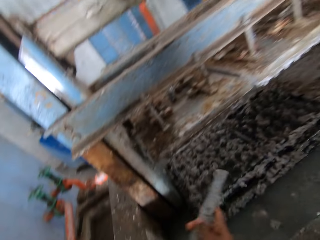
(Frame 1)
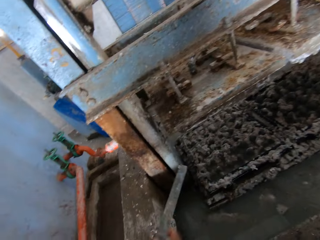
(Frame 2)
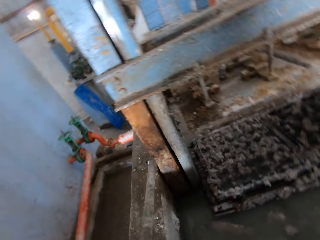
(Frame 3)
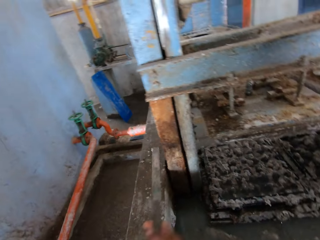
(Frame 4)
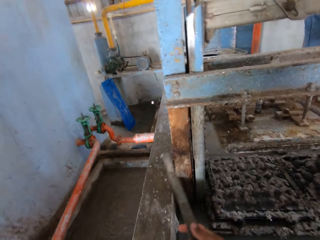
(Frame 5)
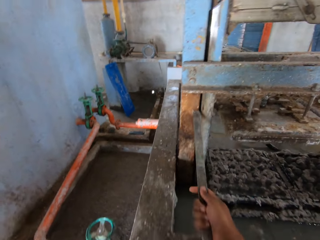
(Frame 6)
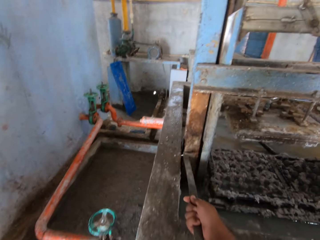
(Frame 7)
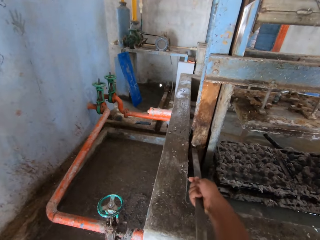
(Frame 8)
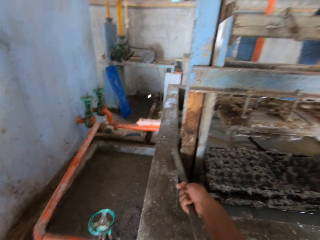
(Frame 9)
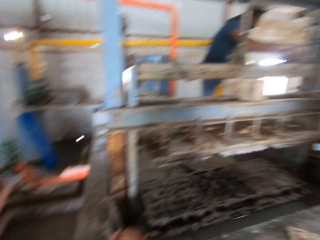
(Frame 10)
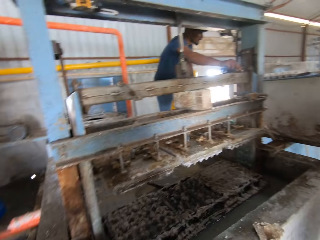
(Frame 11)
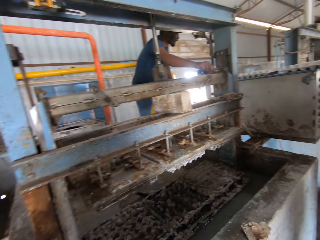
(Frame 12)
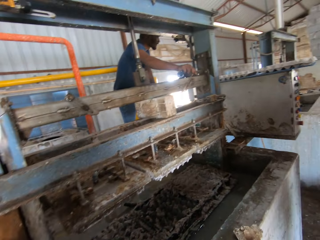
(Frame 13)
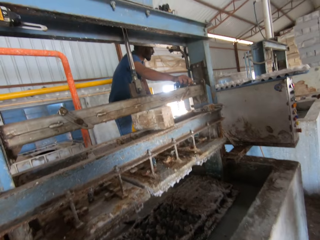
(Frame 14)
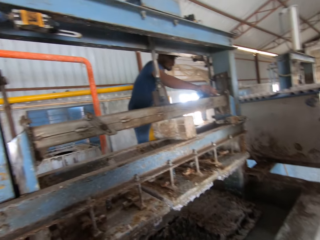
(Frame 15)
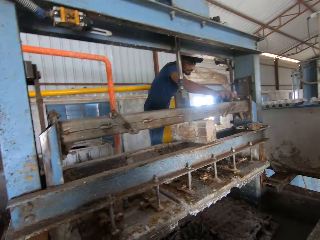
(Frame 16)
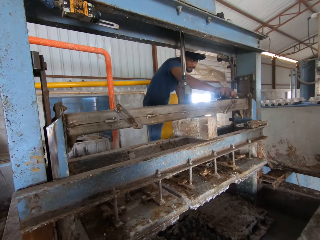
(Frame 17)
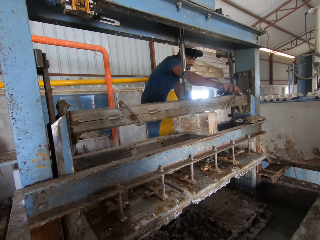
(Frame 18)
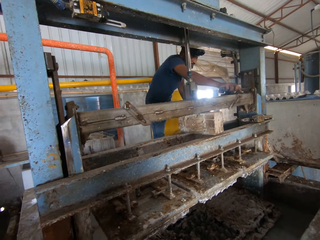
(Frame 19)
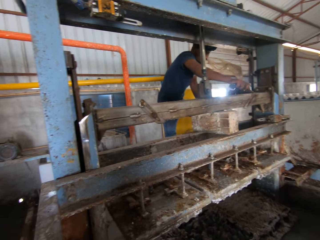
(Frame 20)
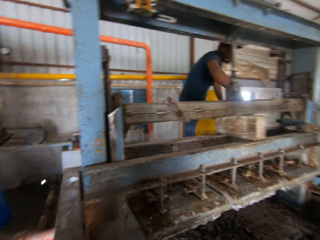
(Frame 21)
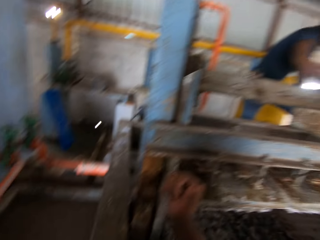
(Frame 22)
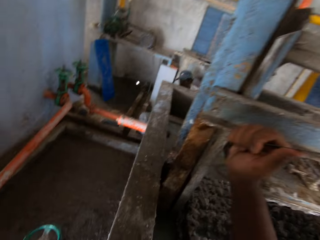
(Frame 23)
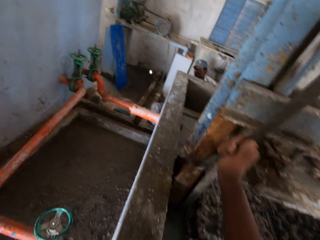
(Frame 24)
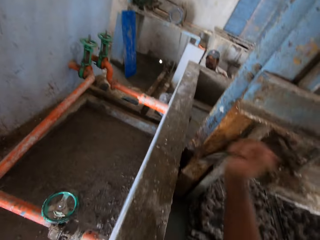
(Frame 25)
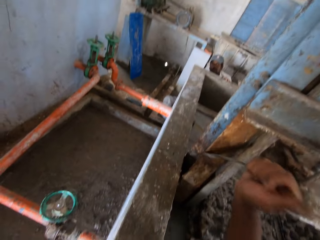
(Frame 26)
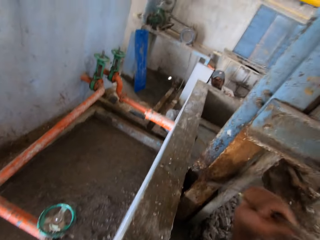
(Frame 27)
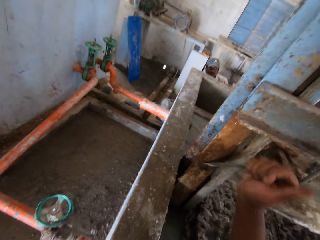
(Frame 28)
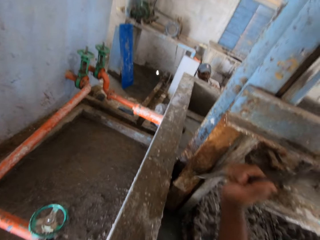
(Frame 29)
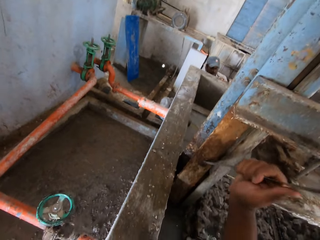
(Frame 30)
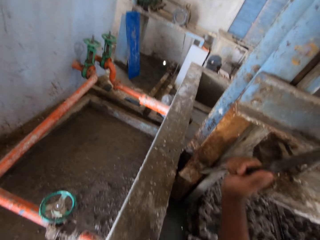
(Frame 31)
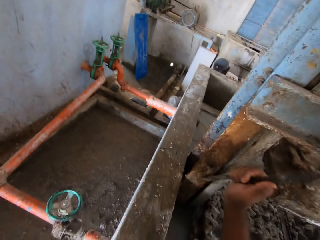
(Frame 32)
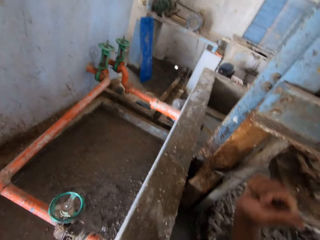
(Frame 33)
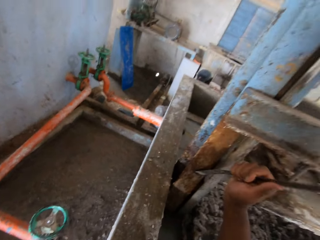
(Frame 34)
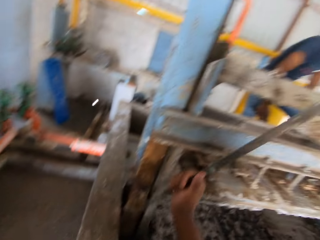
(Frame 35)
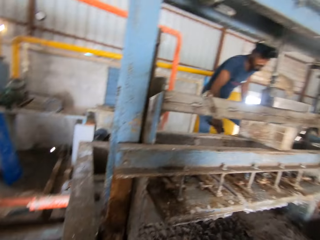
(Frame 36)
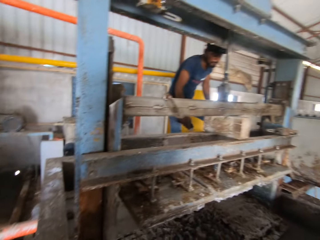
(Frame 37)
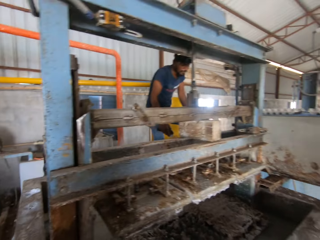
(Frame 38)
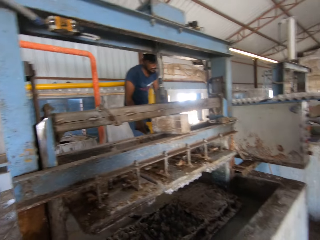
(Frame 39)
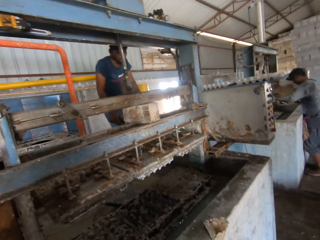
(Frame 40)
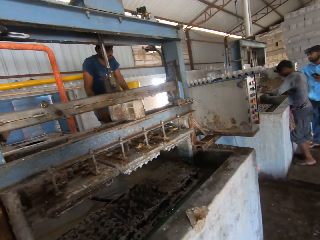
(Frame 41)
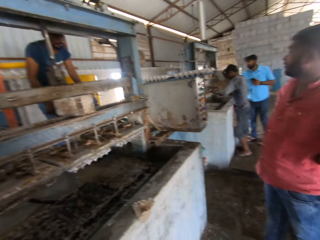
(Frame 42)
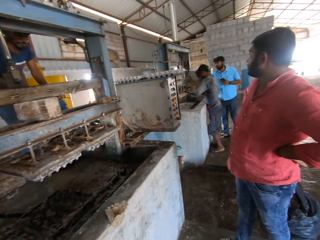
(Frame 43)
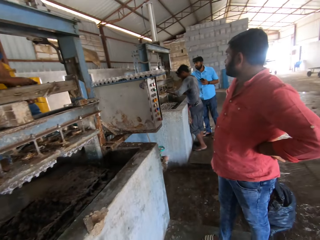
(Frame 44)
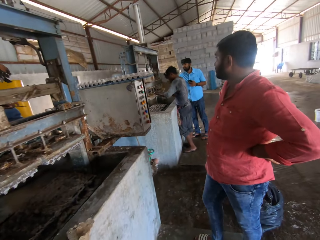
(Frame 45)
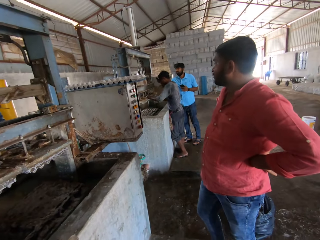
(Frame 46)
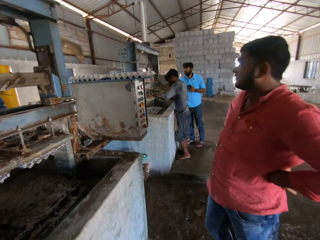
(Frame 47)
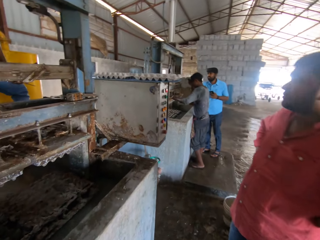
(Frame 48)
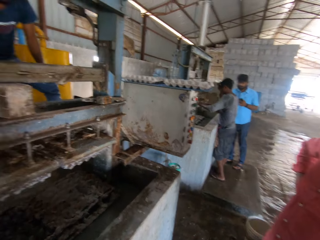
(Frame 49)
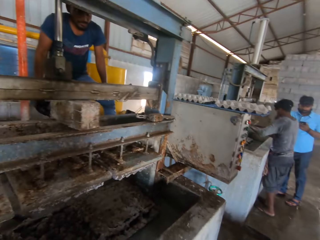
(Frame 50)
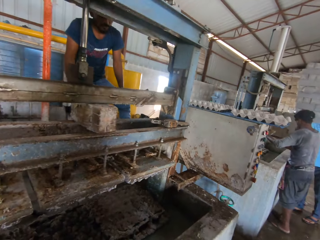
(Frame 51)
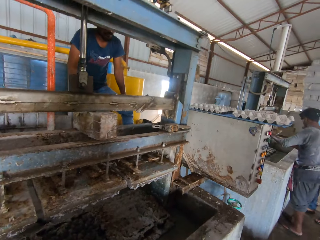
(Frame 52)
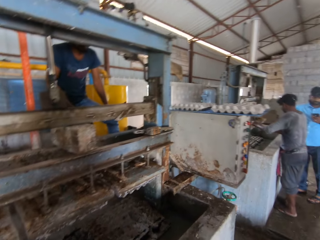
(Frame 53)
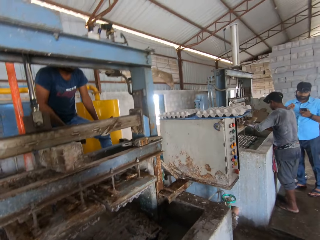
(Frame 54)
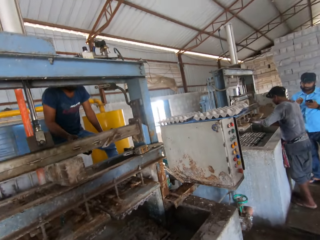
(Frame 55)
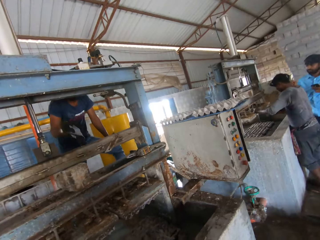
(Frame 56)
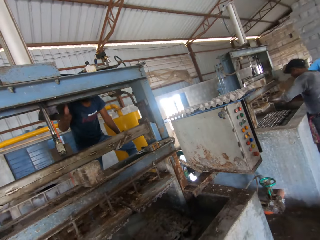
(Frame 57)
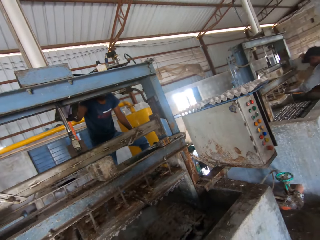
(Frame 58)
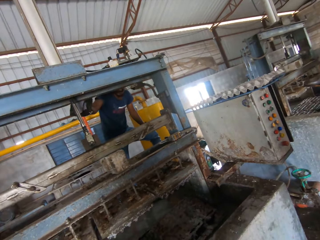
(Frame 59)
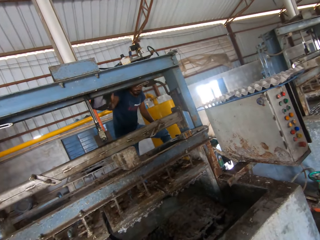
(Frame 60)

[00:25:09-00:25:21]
The camera wearer looks around the warehouse. They scrape rust off the metal. They look around the warehouse.

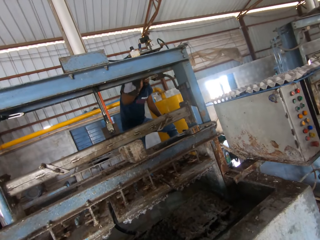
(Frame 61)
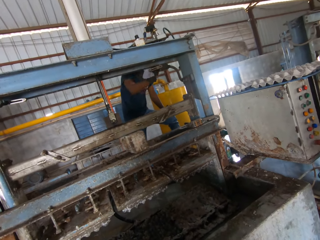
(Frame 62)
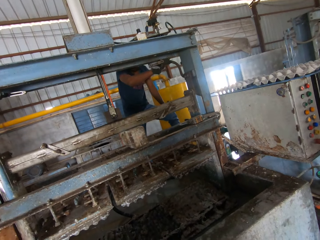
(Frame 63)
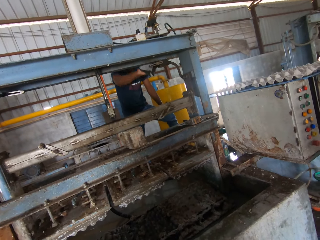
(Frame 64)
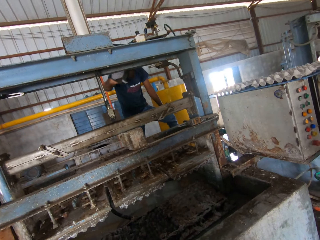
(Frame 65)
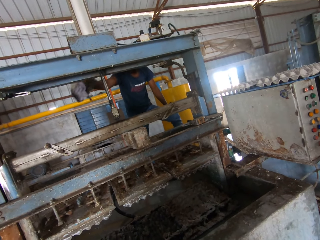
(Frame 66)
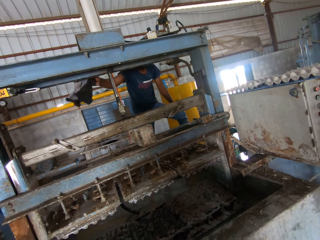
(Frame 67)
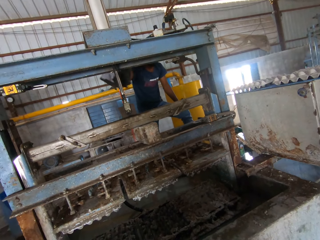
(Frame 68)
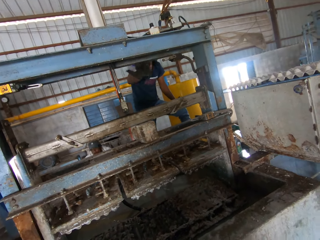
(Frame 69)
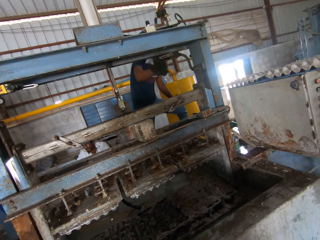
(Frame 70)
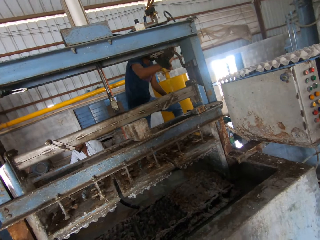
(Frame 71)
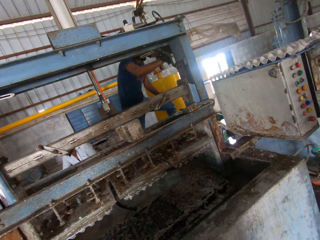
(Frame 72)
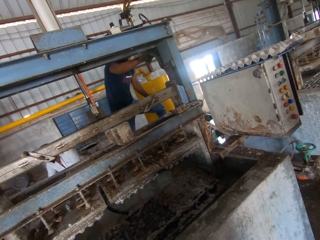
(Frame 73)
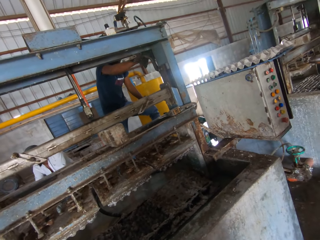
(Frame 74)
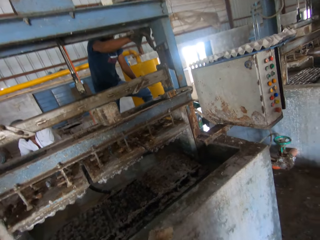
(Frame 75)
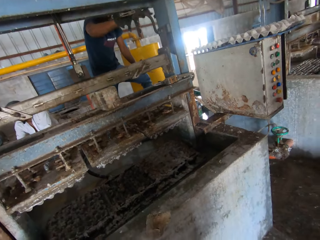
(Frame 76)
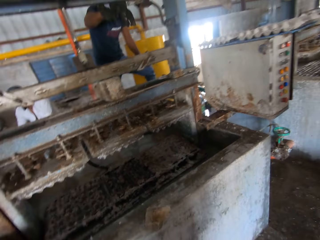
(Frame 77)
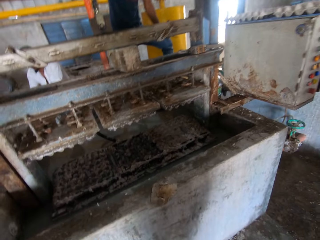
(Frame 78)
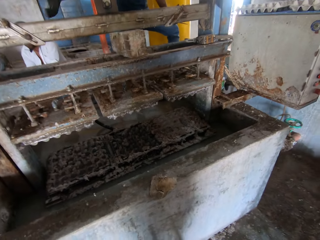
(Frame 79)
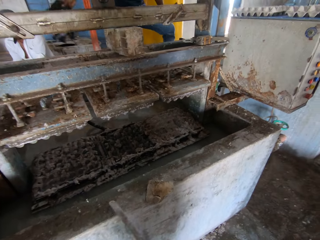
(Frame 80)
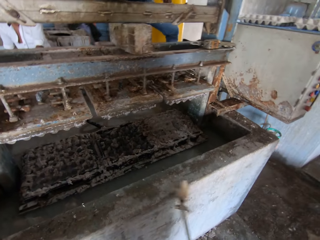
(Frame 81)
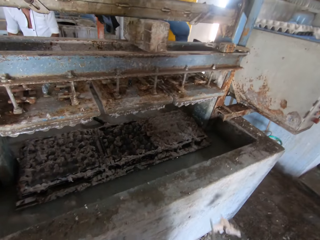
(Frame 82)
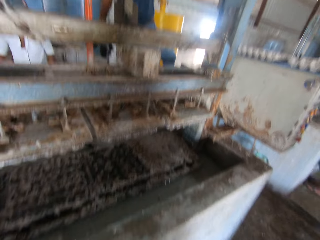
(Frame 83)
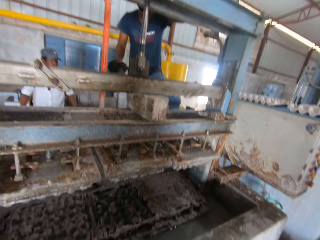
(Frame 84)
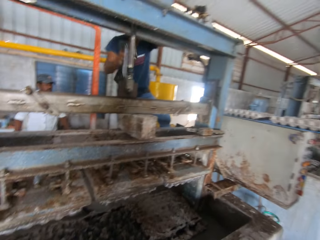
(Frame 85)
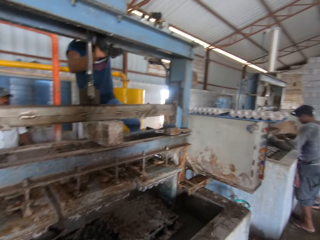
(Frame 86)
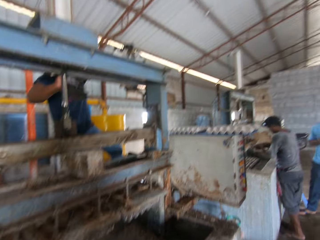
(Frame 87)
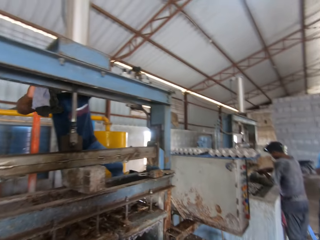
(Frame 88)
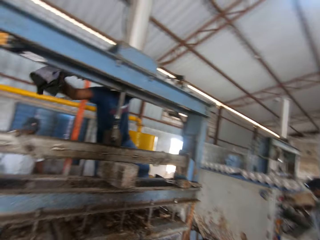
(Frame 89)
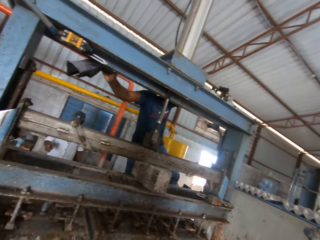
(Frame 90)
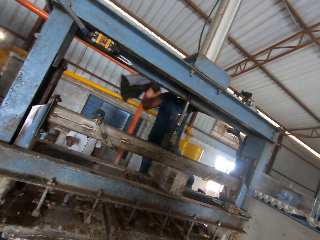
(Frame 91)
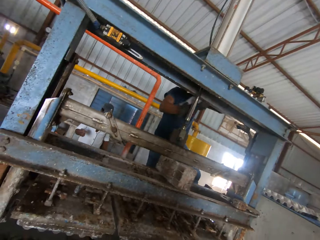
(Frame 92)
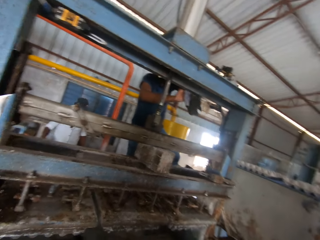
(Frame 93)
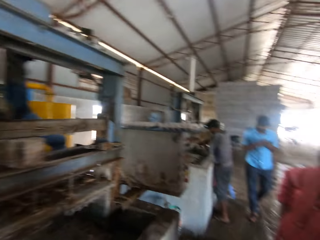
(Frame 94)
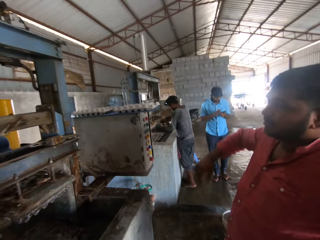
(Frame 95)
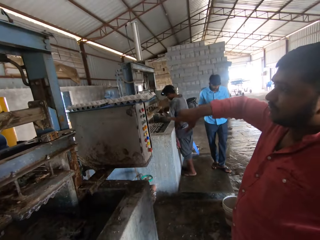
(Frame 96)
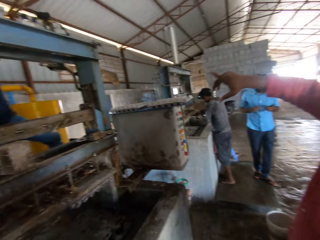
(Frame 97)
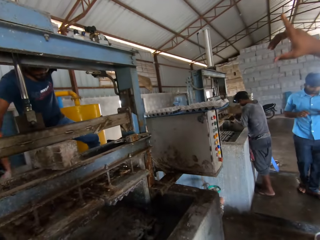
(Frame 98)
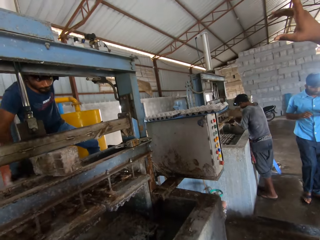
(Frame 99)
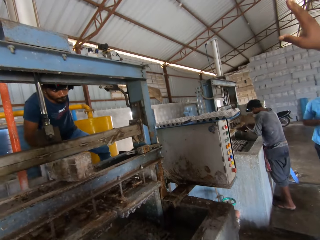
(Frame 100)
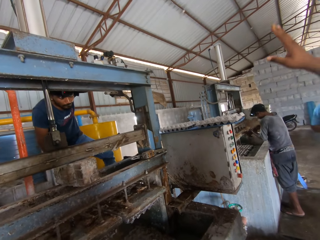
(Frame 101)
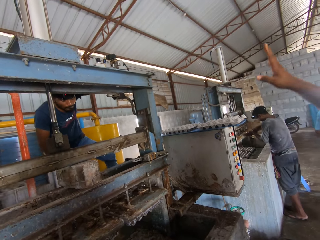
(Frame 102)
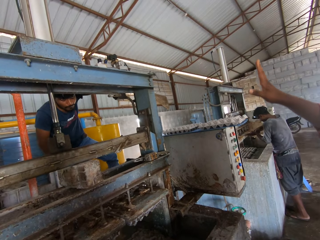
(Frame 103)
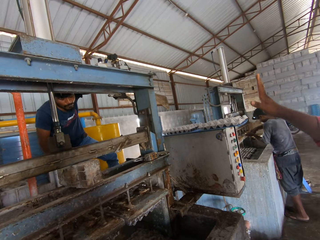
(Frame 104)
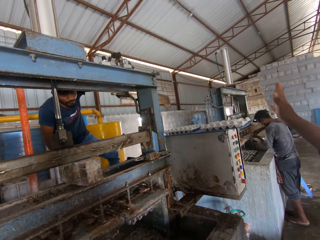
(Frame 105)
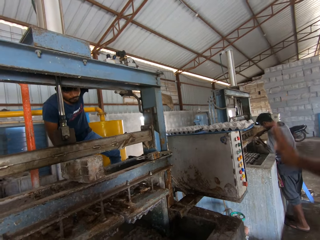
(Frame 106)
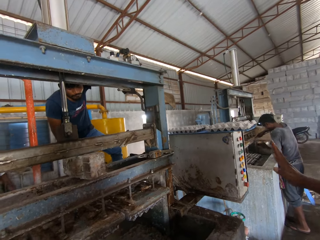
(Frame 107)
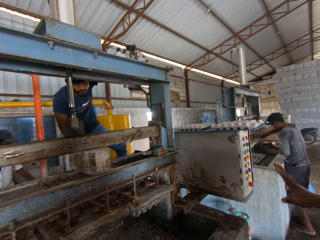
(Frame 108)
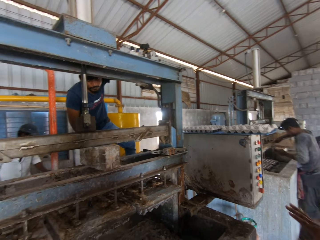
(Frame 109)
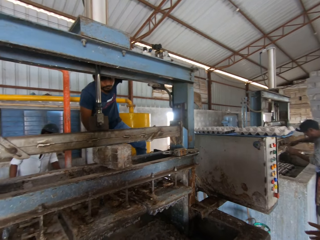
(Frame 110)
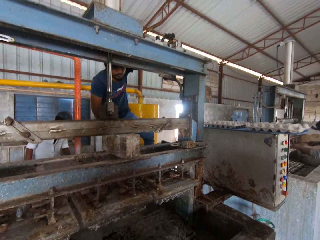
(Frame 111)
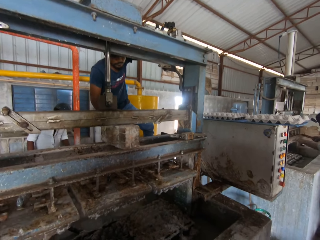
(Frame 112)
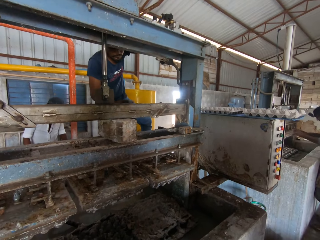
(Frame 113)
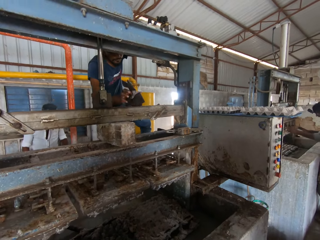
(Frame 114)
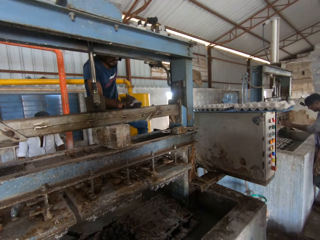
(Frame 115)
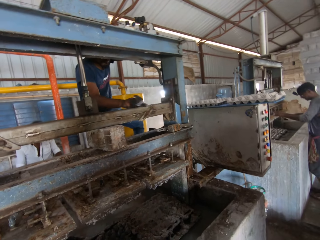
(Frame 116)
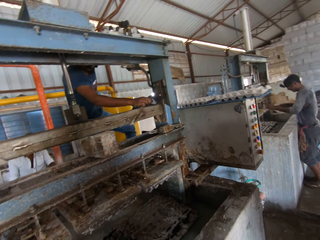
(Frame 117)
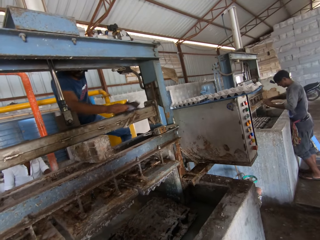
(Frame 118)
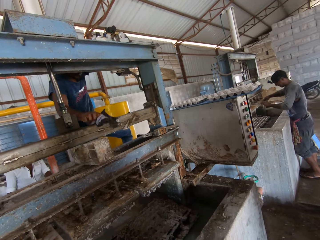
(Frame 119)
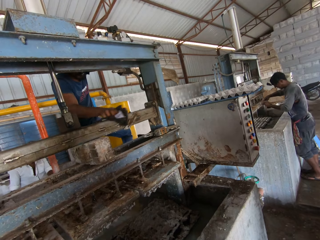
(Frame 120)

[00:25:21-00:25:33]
A person cleans a metal cabinet with a towel. Another person moves their right hand.
